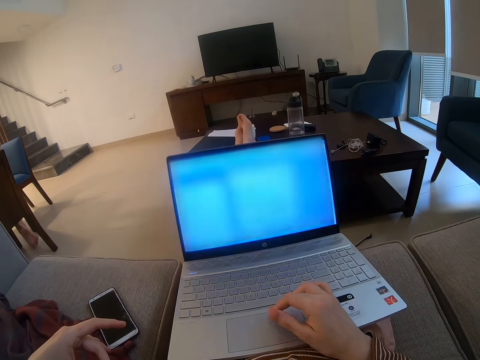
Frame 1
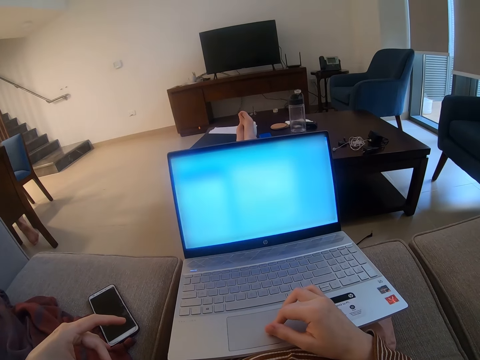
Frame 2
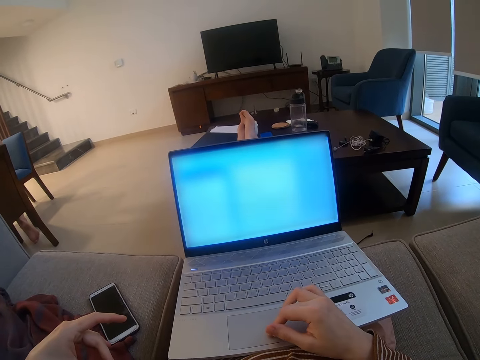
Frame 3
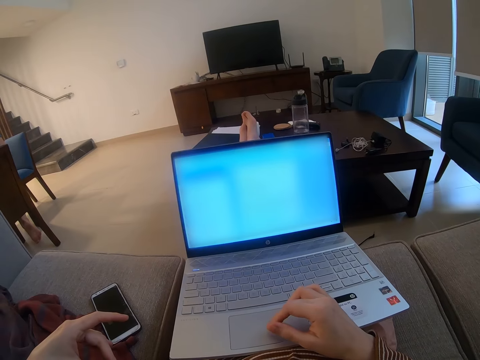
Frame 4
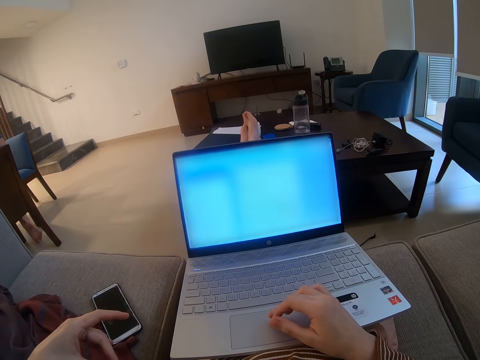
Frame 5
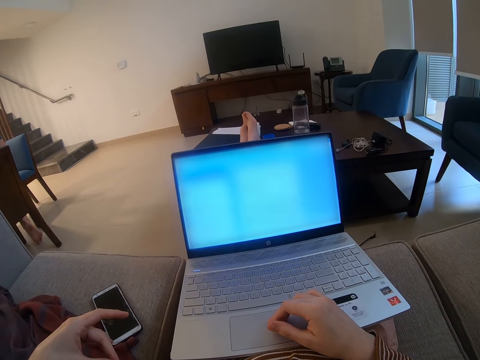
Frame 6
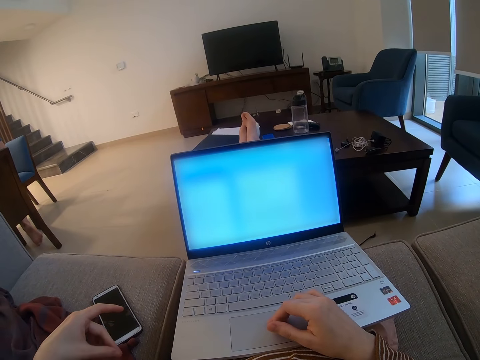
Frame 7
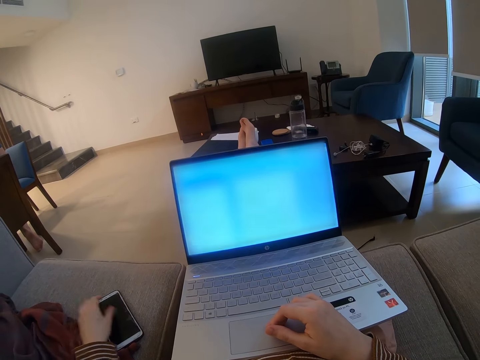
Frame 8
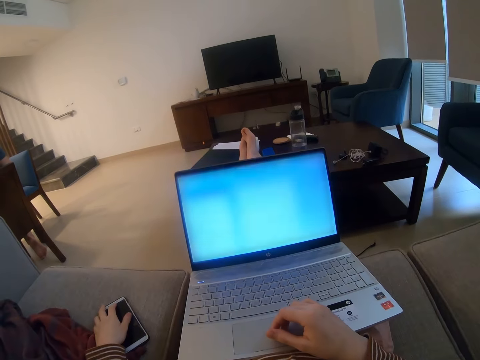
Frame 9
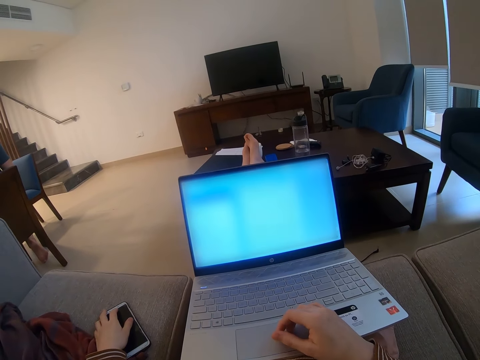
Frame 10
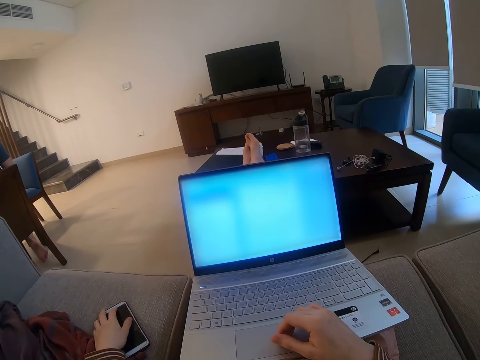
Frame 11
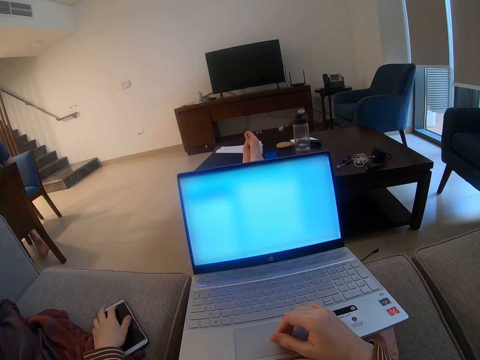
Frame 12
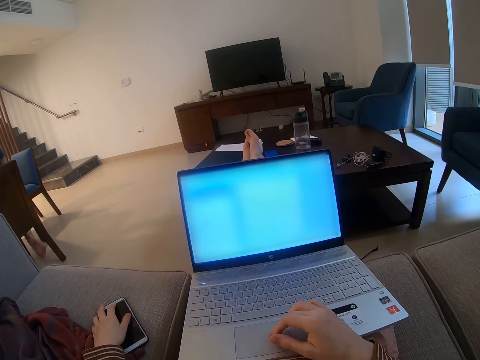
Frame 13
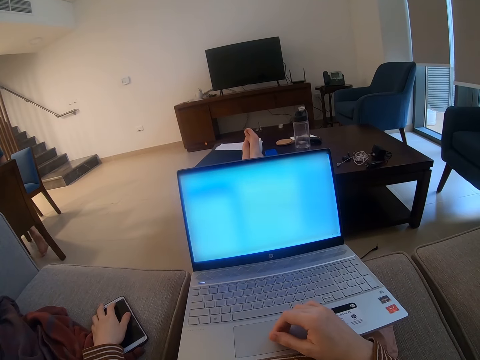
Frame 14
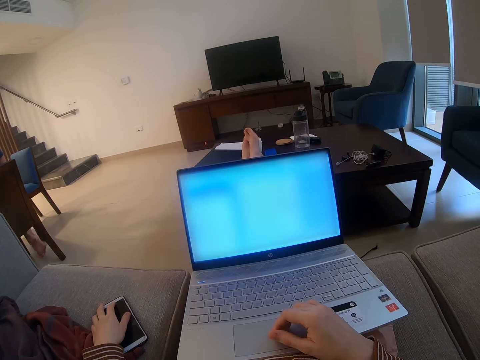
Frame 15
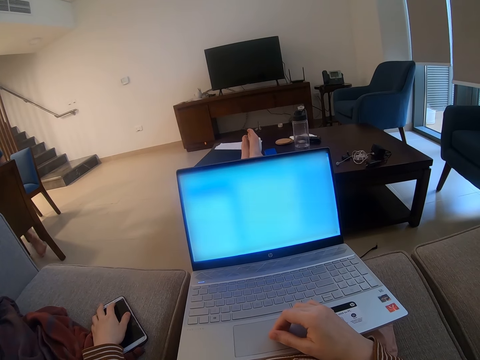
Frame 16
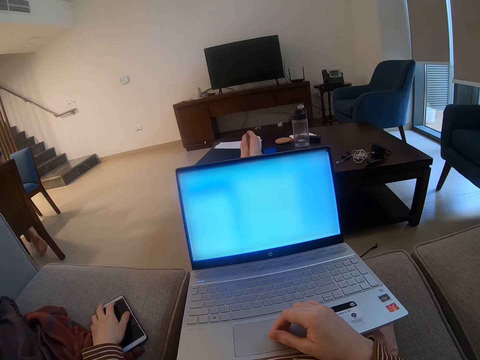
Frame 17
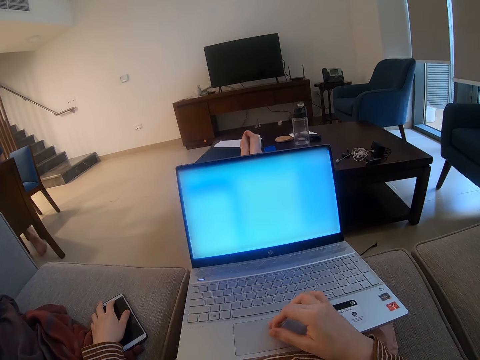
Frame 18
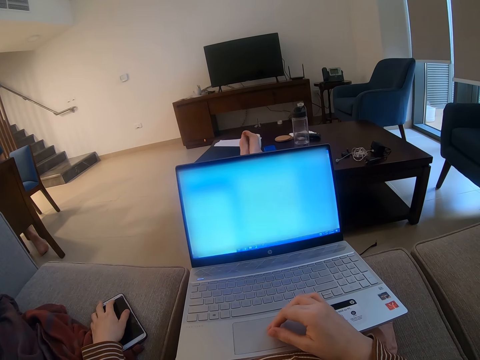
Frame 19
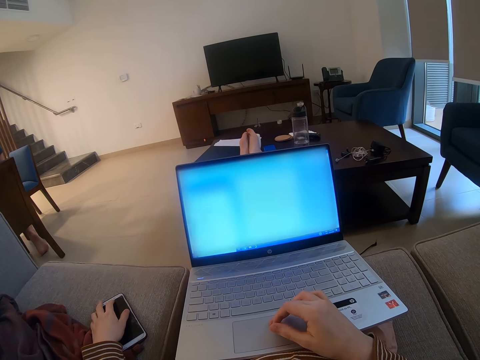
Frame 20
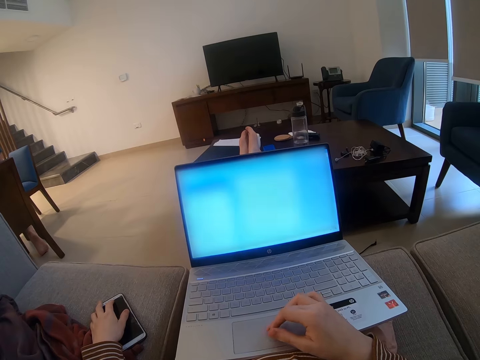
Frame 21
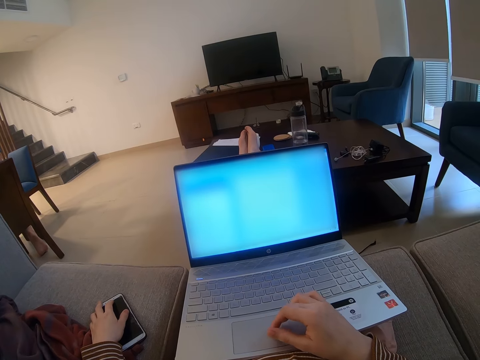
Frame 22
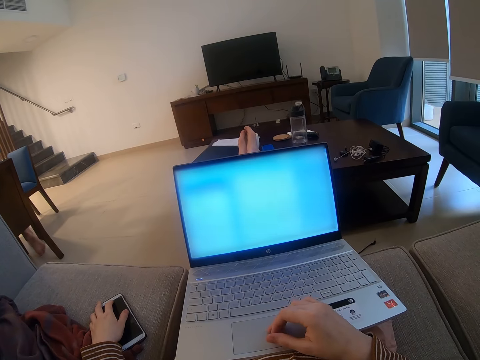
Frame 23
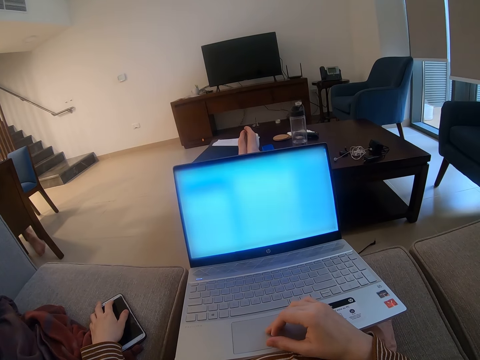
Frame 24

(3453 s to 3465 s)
The camera wearer touches the phone. They work on the laptop with the right hand.

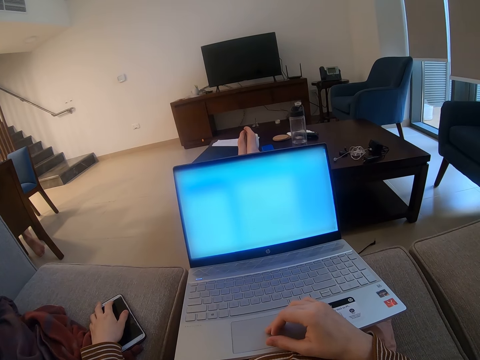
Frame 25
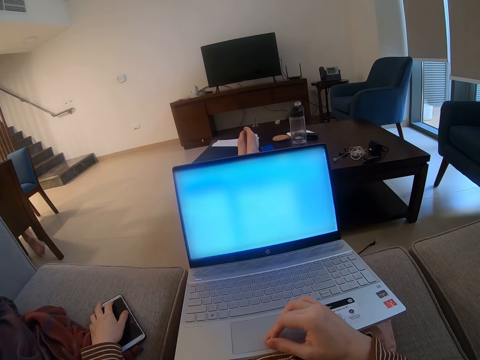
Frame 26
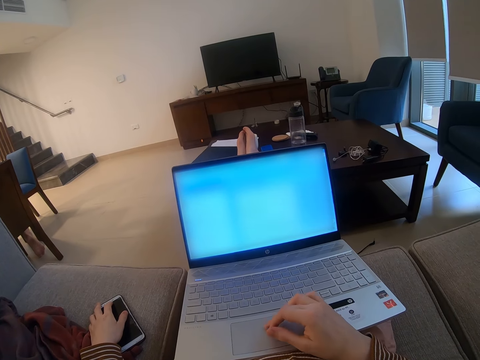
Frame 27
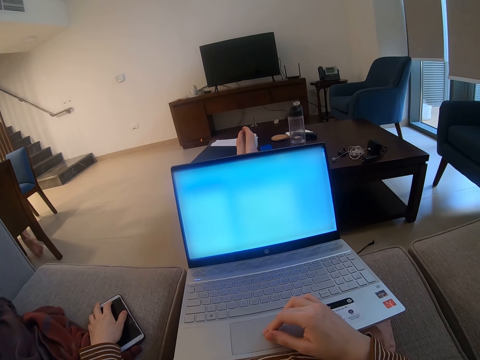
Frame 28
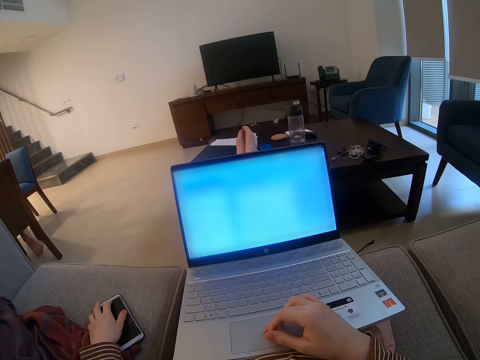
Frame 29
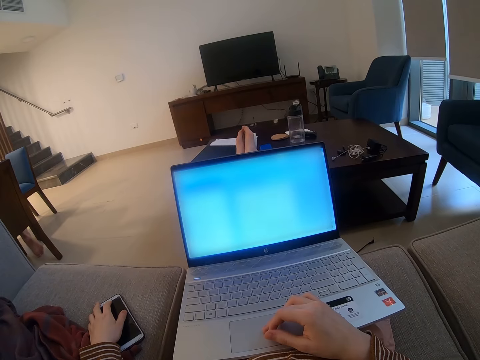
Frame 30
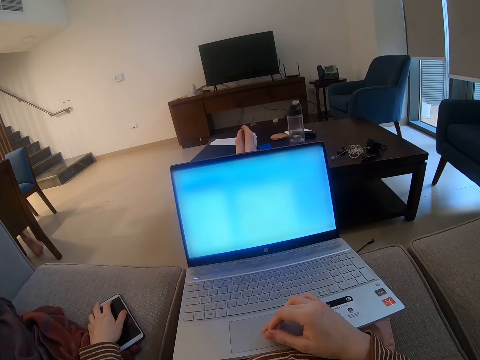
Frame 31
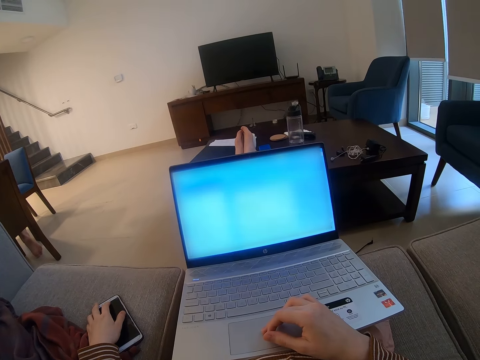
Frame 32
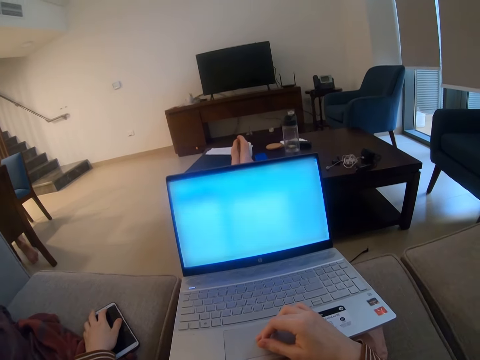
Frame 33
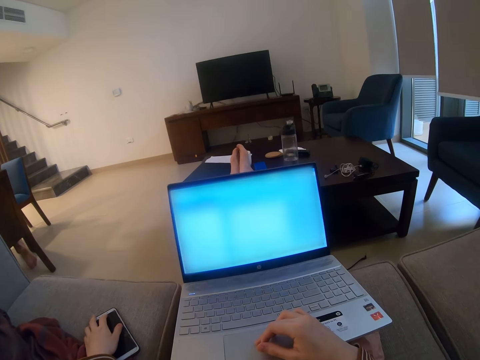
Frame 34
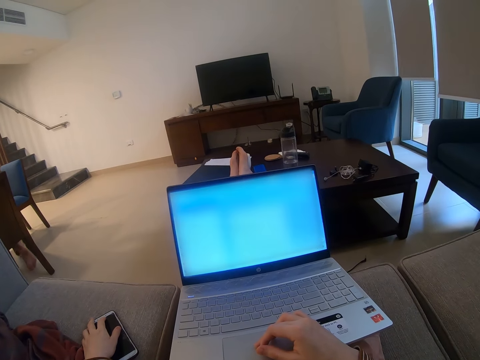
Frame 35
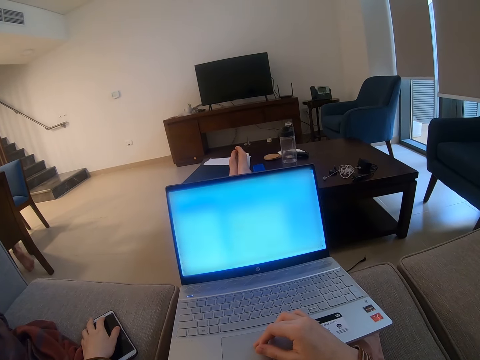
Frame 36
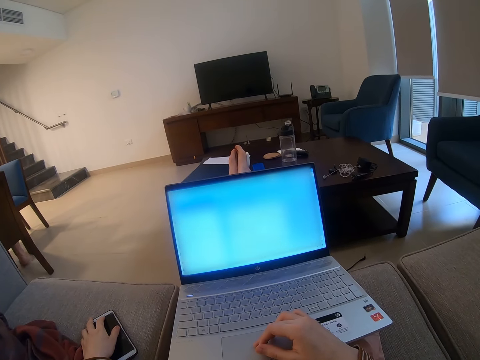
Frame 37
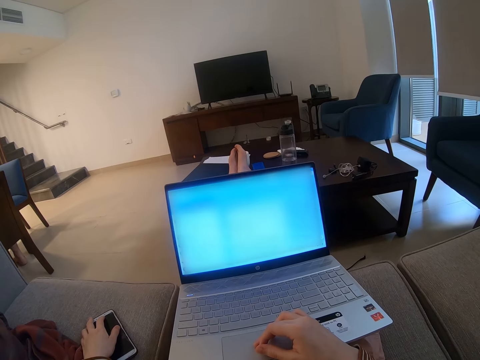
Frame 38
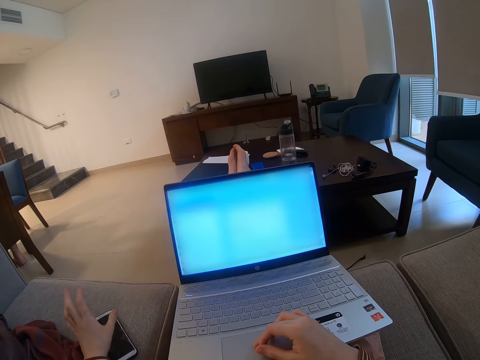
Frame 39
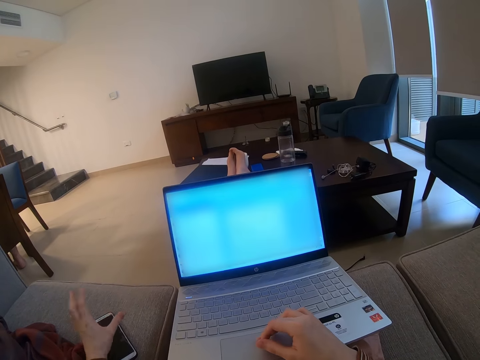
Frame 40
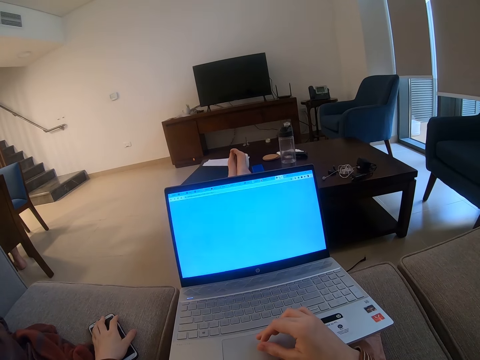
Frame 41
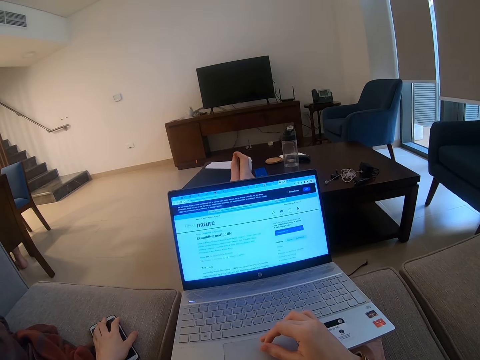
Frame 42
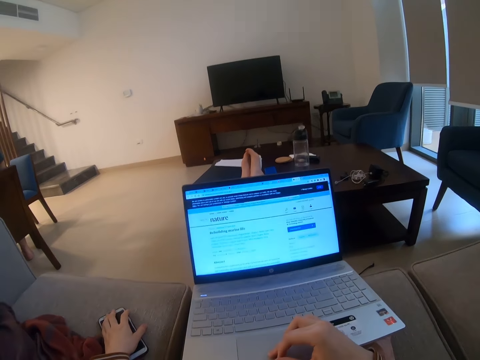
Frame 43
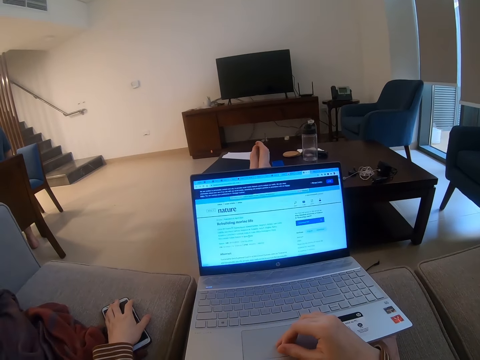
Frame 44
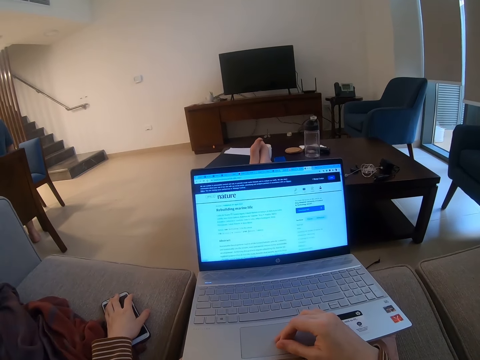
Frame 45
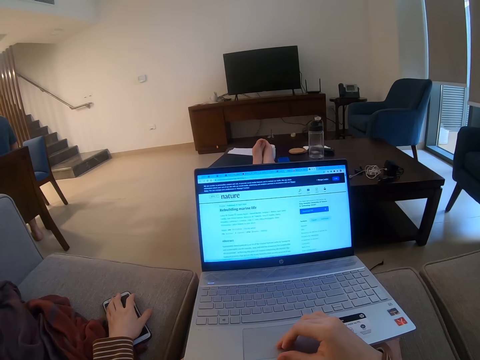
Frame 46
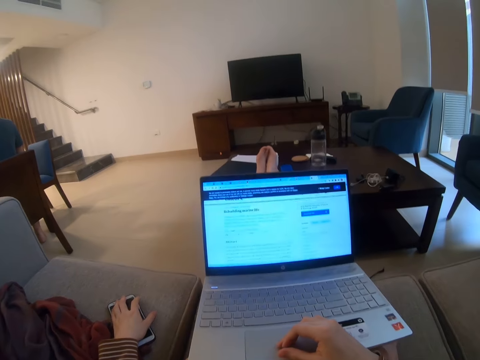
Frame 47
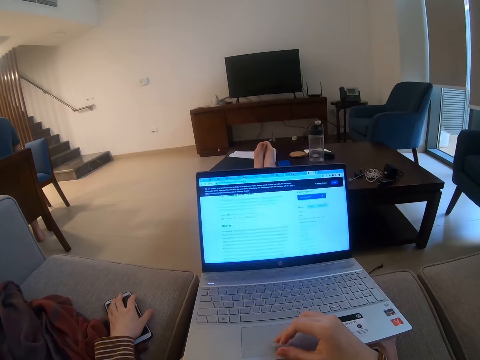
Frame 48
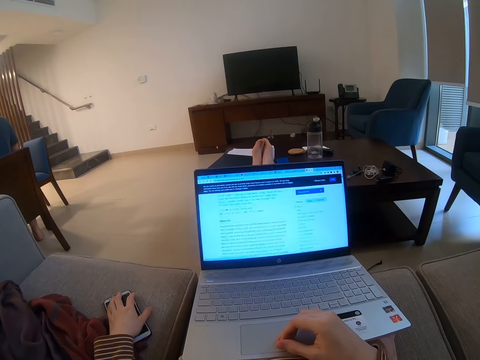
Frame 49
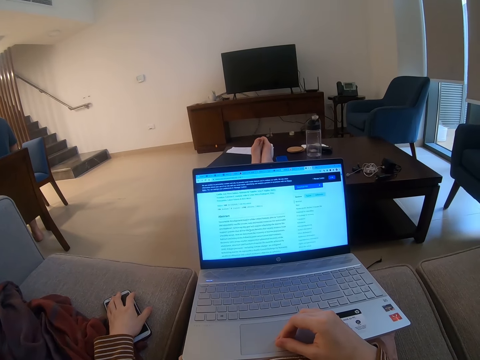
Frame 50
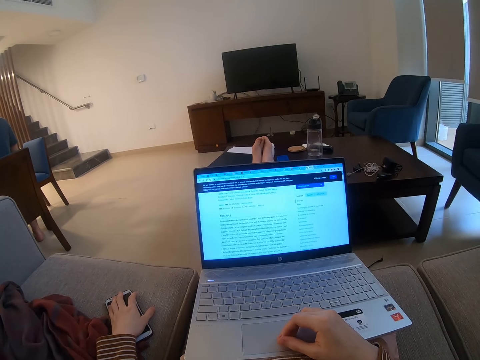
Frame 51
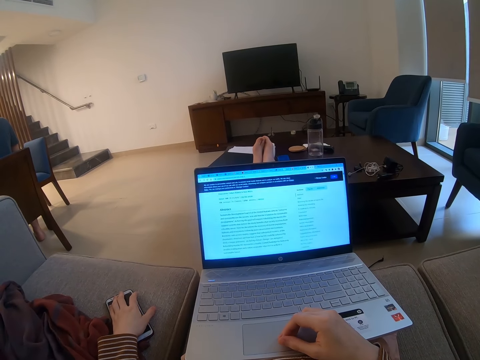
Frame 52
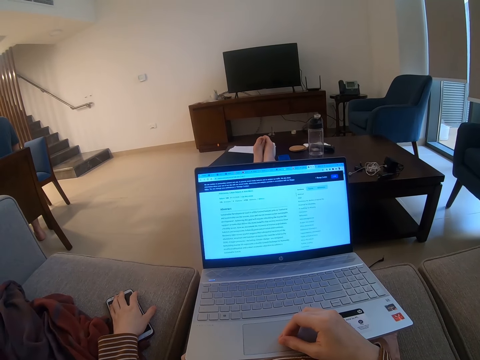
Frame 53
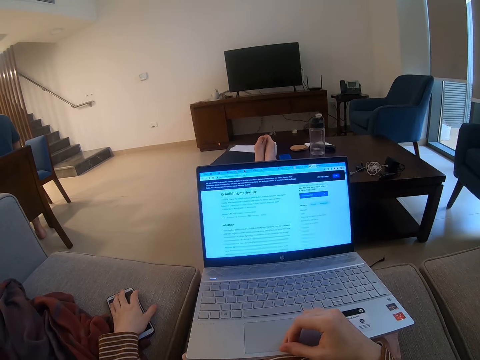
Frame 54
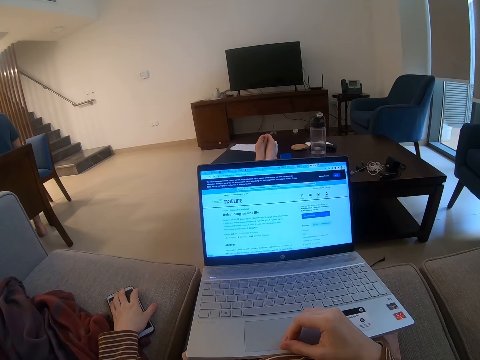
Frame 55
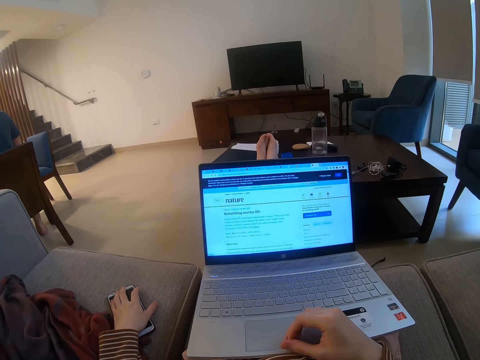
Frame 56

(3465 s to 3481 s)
The camera wearer operates the laptop.
